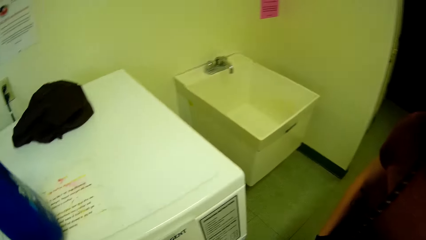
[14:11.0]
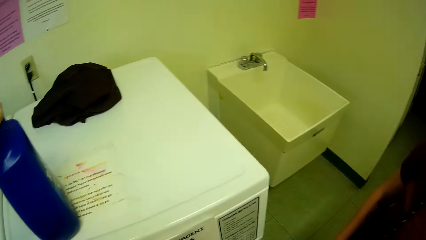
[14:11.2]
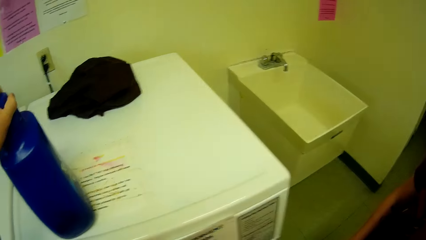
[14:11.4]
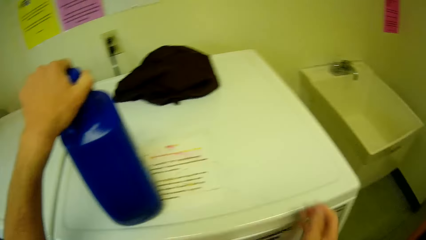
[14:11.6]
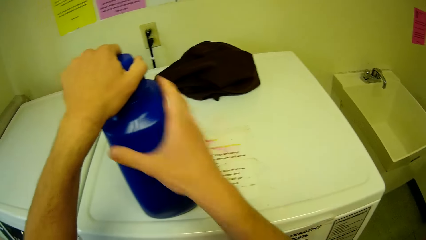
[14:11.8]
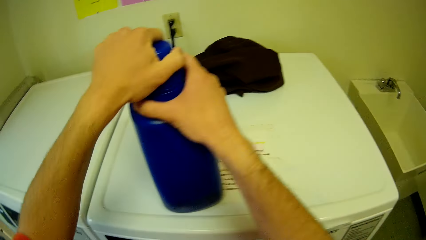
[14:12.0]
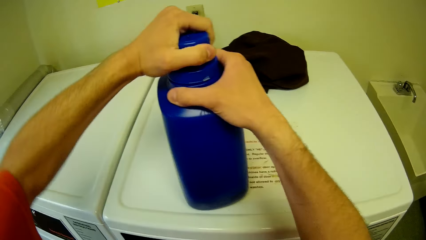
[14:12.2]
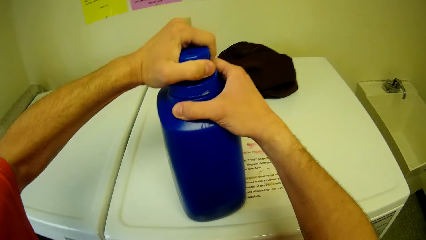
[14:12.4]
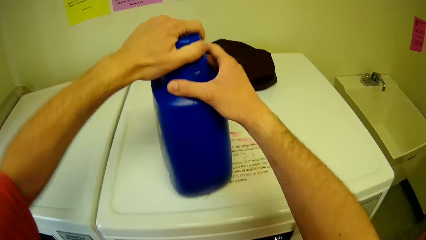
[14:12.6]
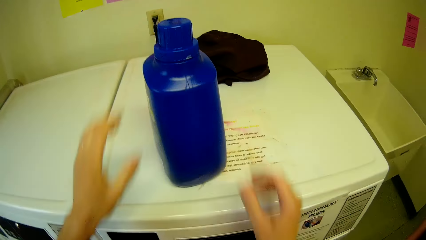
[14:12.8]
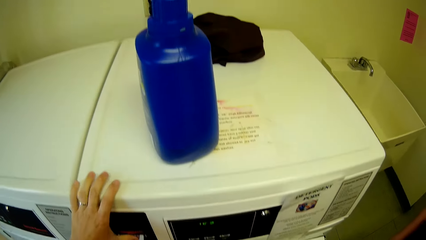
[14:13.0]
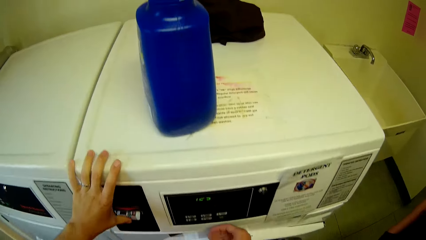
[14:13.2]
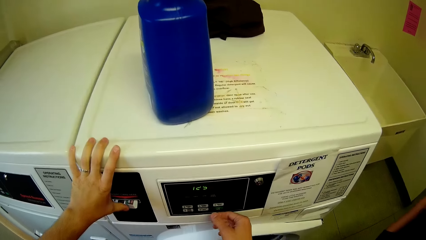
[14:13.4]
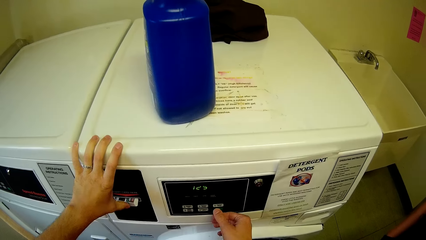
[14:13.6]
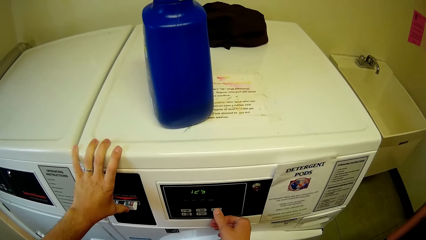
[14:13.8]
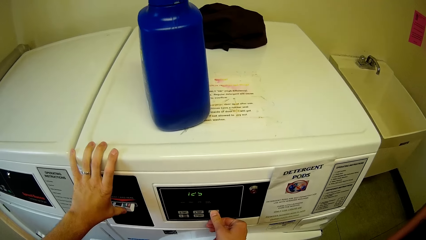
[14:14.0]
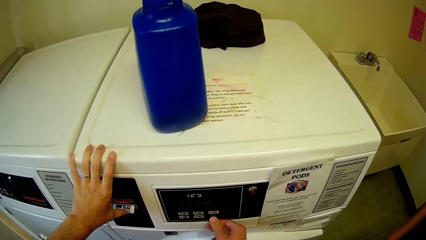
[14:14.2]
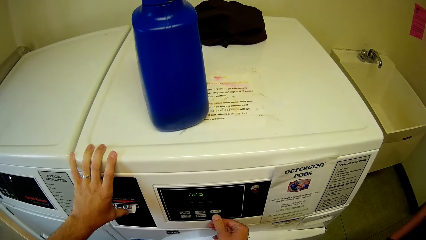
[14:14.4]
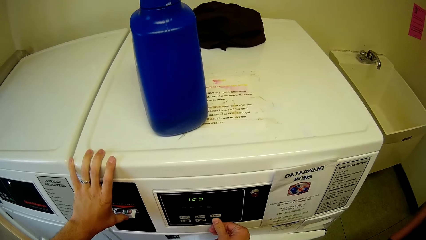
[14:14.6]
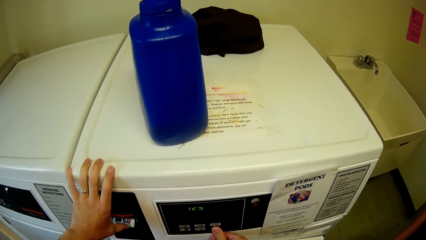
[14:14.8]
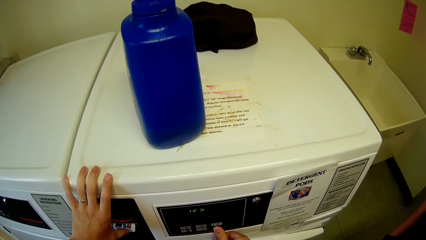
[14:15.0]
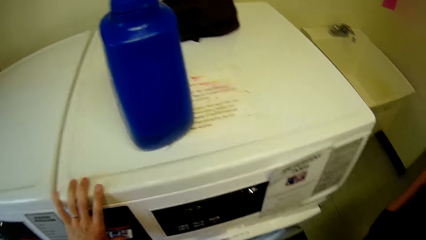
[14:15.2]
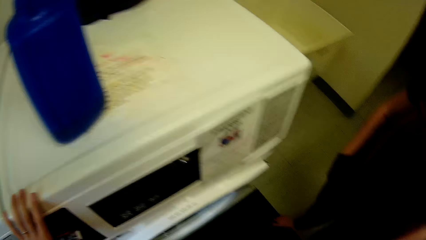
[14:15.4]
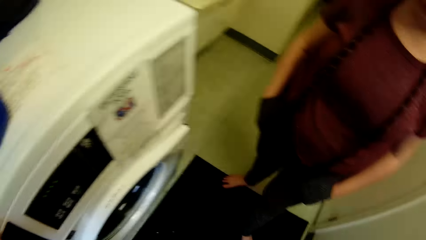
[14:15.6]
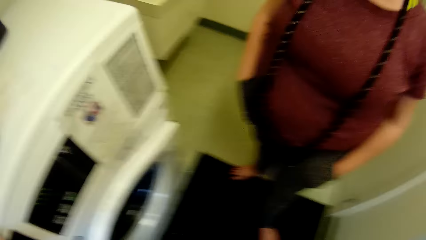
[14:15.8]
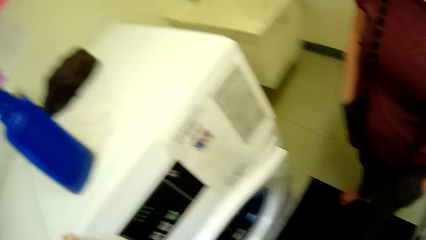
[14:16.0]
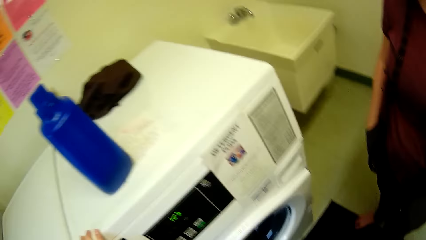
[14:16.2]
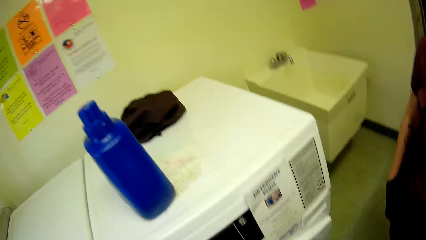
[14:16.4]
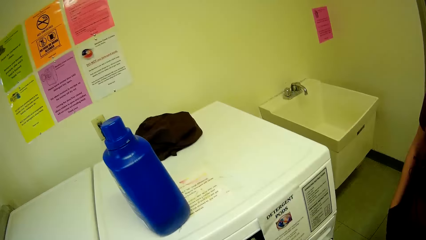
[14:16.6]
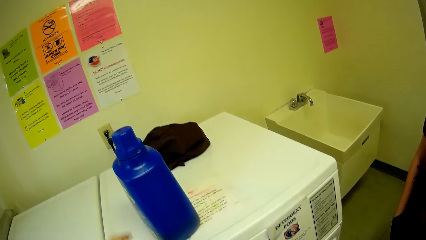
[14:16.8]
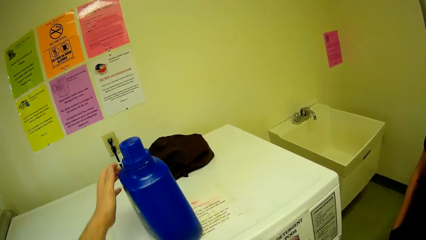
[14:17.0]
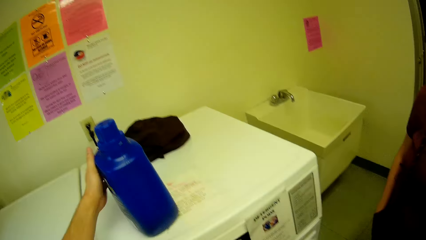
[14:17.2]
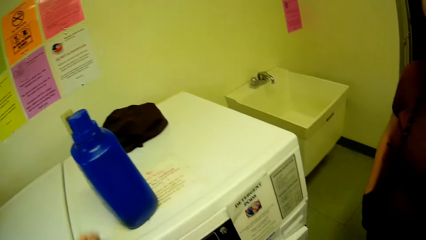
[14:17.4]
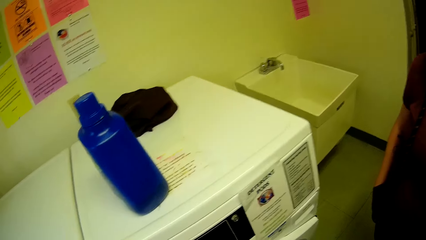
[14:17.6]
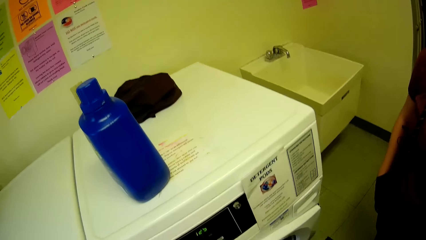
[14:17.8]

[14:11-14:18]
The camera wearer drops the bottle with his left hand on the laundry machine. He closes the bottle with both hands. He places his left hand on the laundry machine. He operates the laundry machine with his right hand. He presses a button. He turns to the side. He touches the bottle on the laundry machine with his left hand. He holds the bottle on the washing machine.

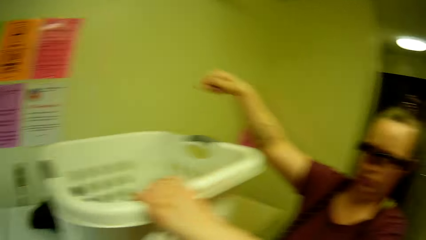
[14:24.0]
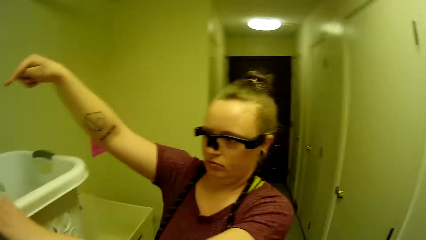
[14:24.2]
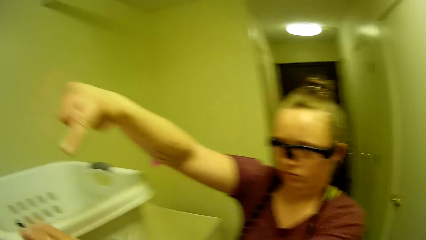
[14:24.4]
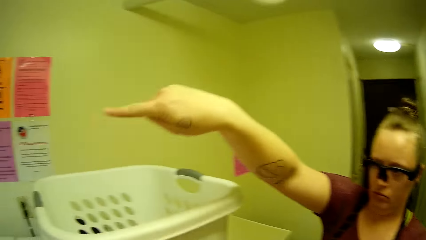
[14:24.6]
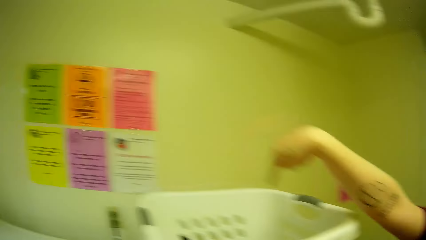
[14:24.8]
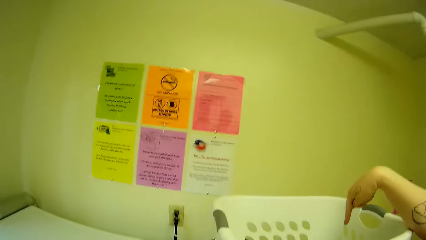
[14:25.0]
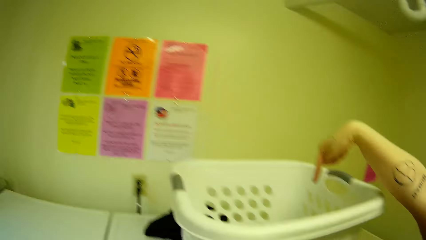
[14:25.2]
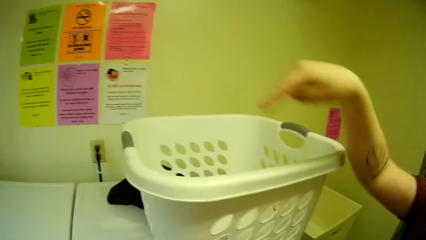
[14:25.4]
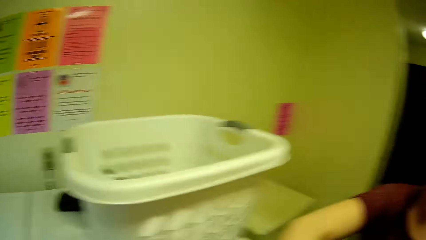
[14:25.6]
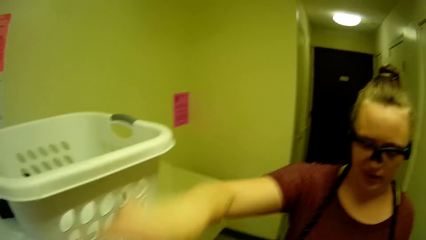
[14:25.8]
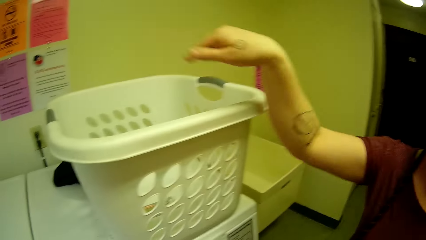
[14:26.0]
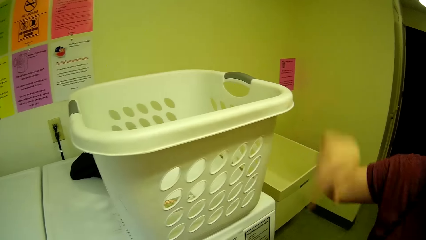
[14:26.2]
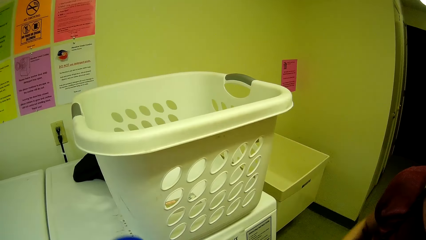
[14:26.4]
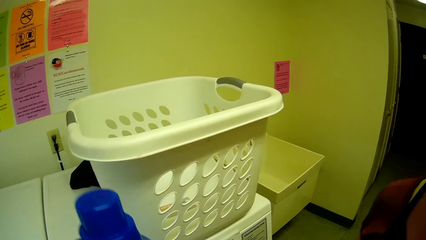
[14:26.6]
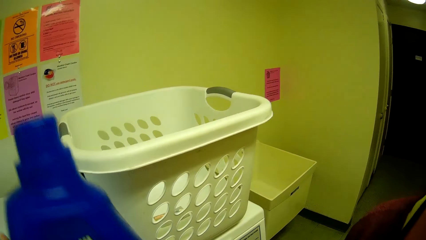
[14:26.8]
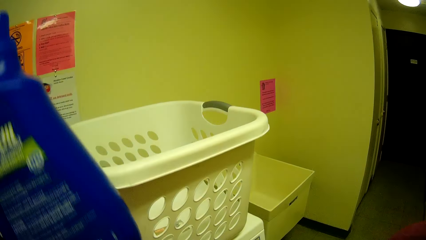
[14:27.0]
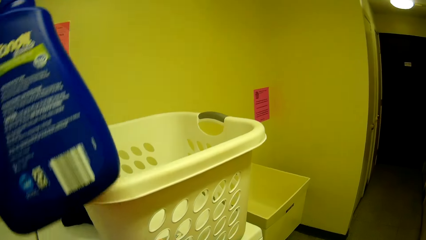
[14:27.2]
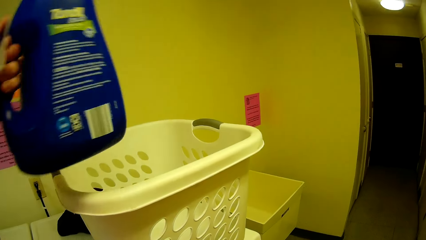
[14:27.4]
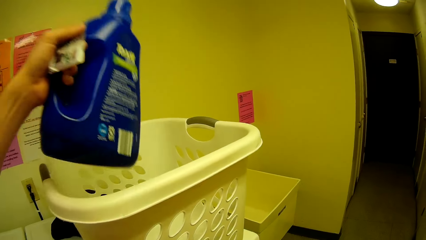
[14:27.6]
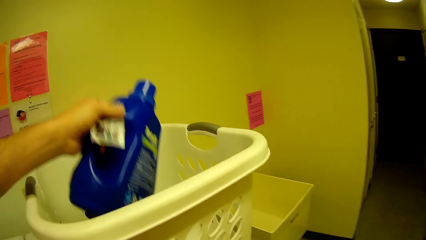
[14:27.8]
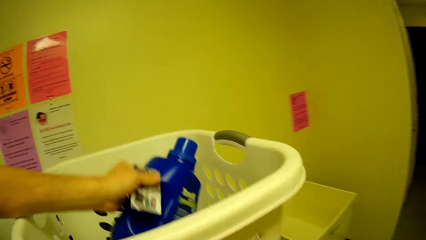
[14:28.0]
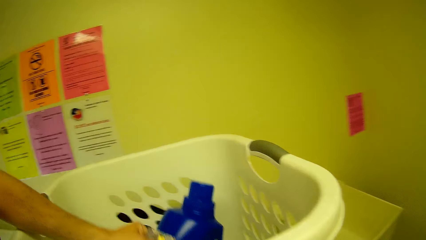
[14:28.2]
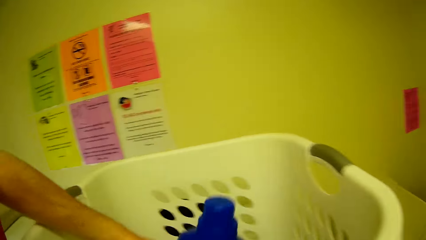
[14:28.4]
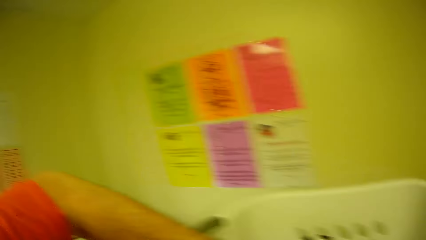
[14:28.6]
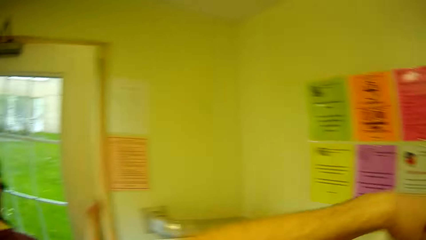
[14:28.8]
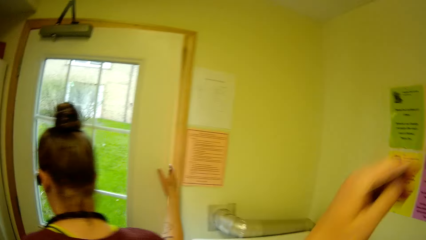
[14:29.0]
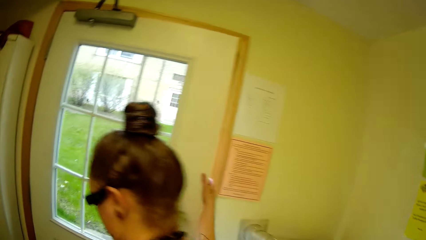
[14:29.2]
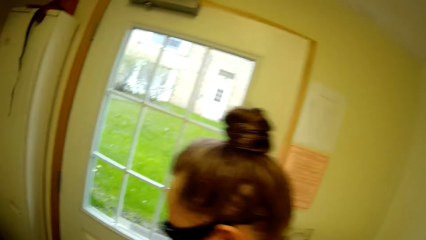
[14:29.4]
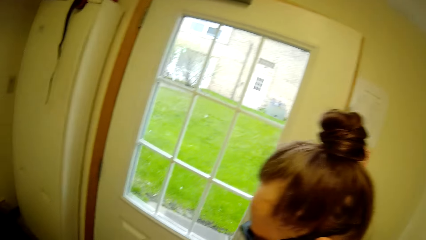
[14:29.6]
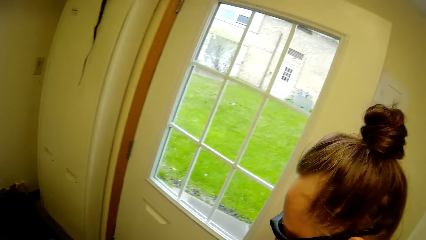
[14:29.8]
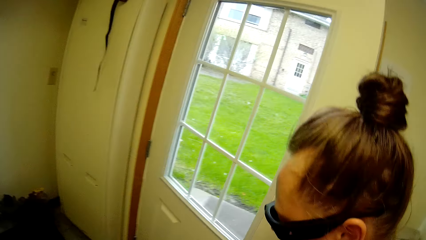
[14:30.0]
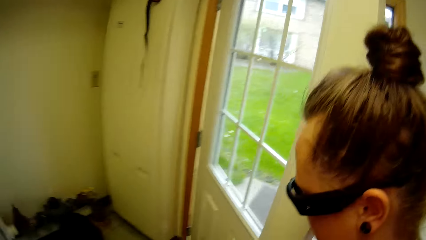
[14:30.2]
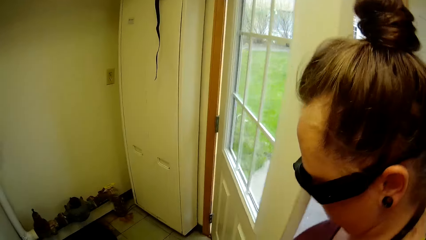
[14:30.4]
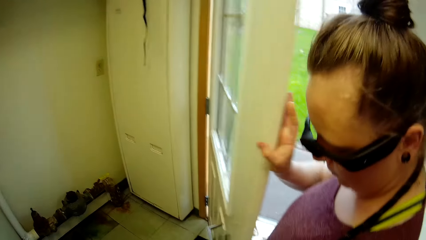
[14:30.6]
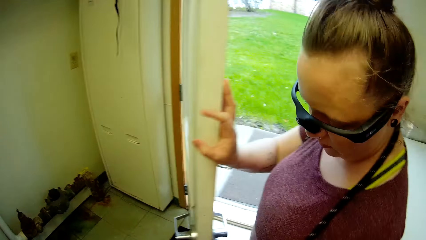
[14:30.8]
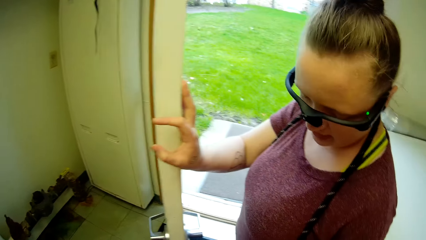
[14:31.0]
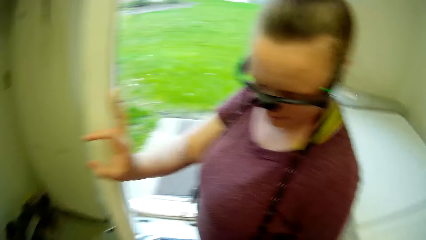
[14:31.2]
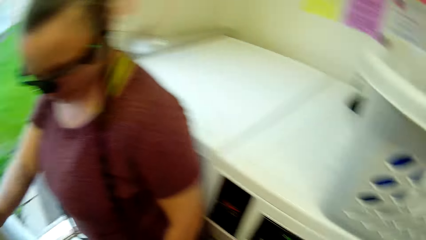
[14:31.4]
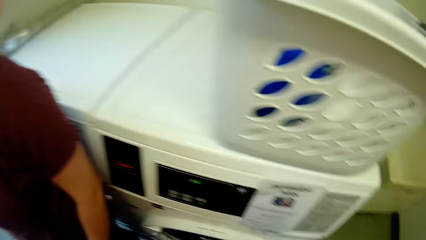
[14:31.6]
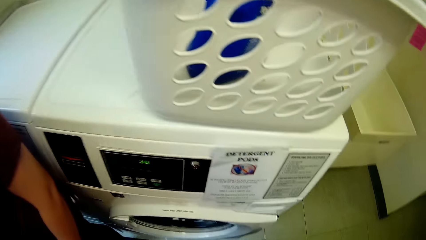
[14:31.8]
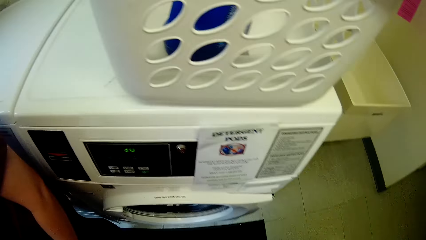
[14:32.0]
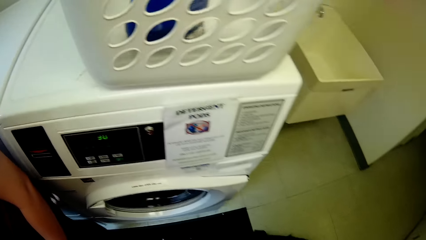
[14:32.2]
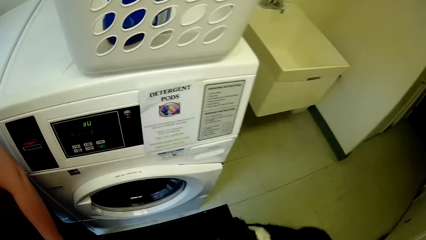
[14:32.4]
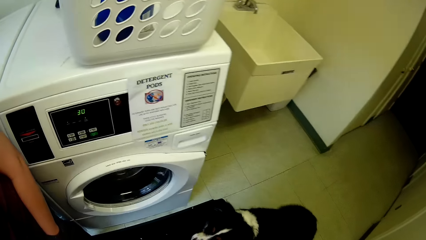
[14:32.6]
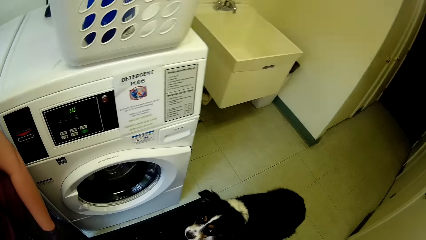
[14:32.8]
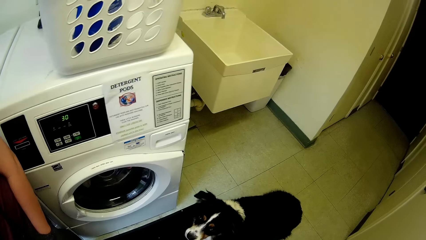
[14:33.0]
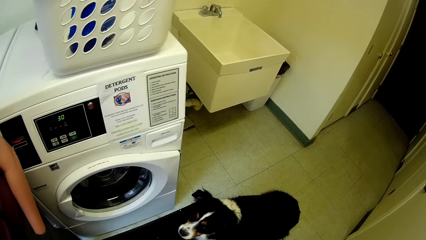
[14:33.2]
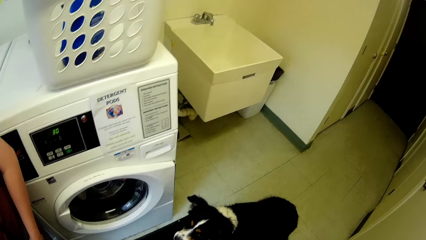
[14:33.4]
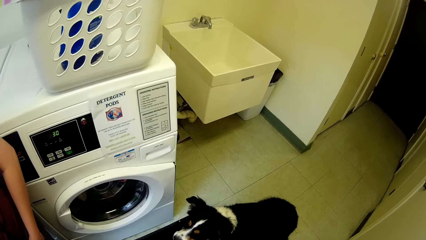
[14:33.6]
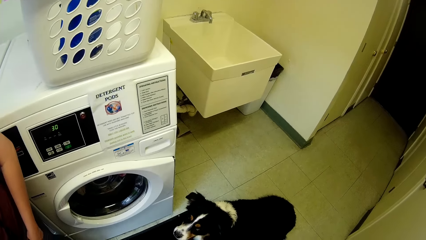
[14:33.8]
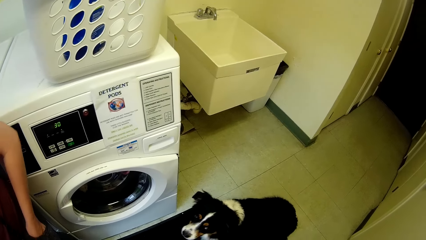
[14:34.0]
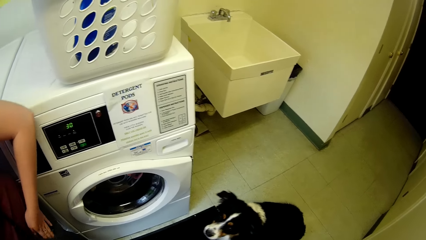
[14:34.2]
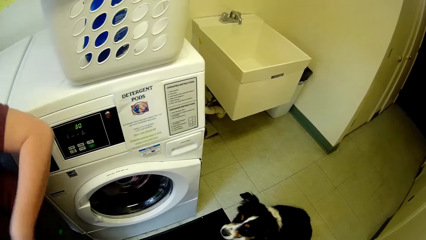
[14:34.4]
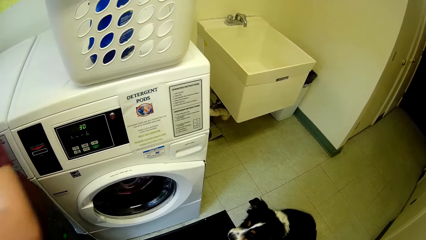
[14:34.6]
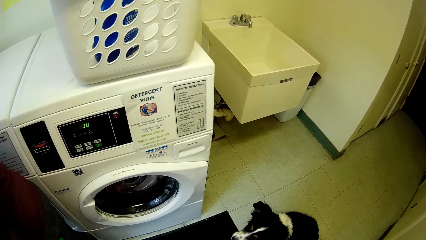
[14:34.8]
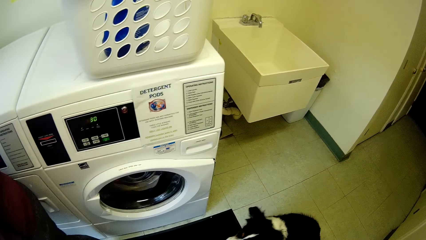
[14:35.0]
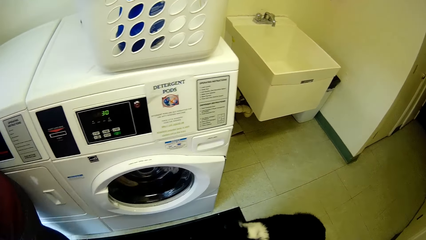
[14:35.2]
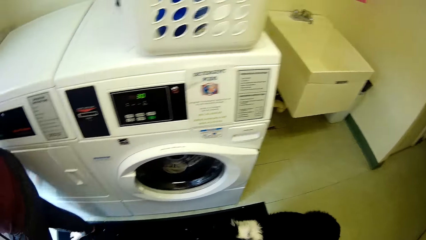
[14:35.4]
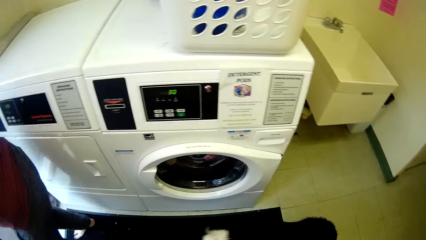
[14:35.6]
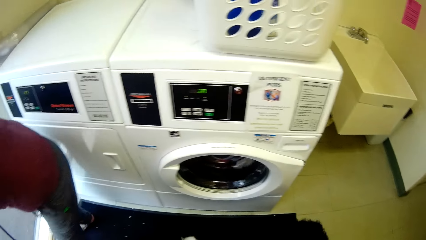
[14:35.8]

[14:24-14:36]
The woman drops the laundry basket on the machine with both hands. The woman stretches a hand around. The camera wearer turns to the side. He converses with the woman. He holds a bottle. He drops the bottle inside the basket with his left hand. He turns to the side. The woman opens the door with her right hand. The woman talks to the dog. The camera wearer turns around. He talks to the dog.
